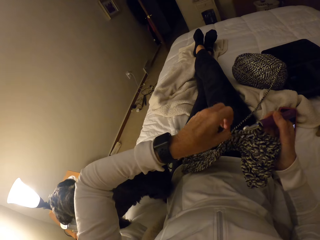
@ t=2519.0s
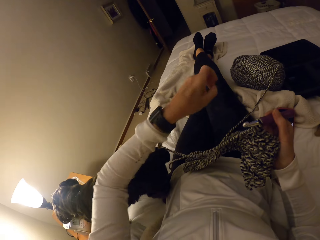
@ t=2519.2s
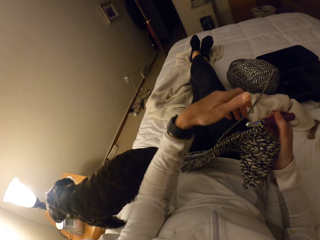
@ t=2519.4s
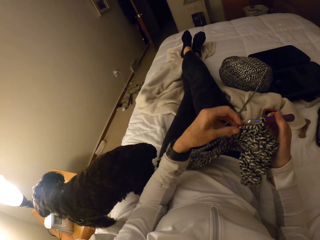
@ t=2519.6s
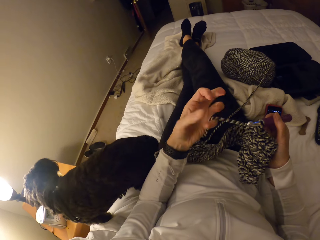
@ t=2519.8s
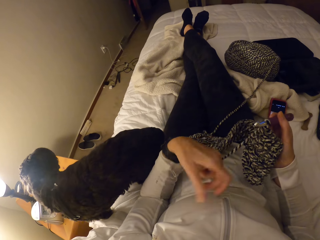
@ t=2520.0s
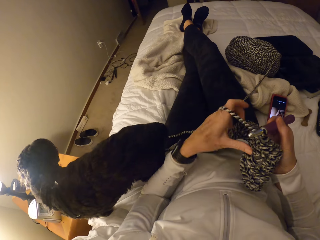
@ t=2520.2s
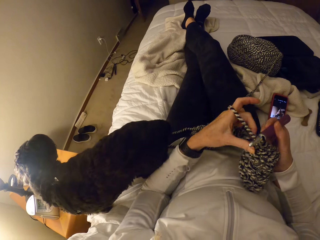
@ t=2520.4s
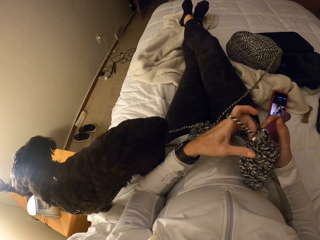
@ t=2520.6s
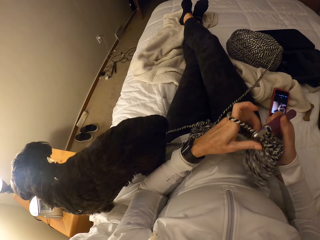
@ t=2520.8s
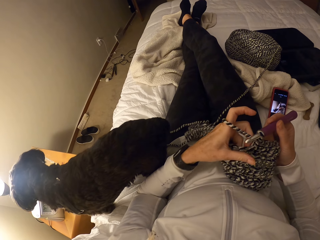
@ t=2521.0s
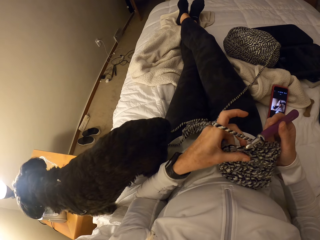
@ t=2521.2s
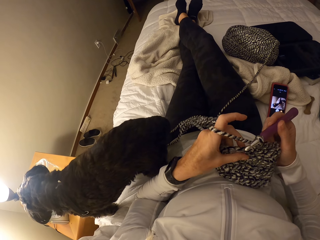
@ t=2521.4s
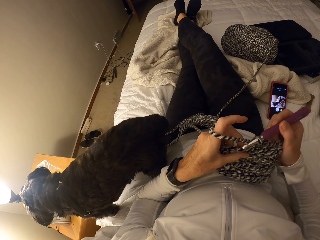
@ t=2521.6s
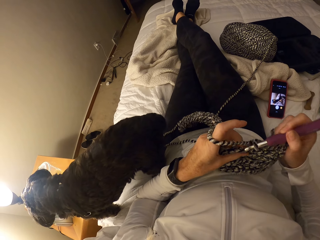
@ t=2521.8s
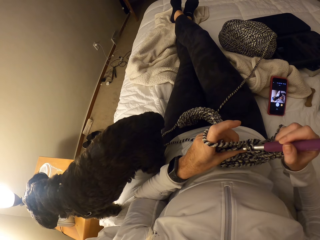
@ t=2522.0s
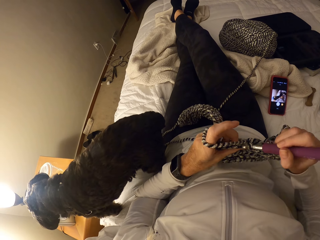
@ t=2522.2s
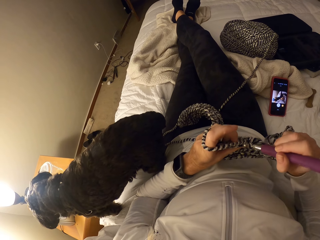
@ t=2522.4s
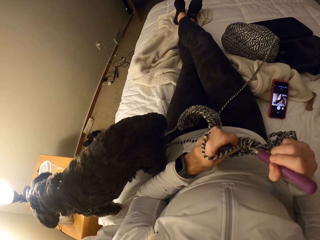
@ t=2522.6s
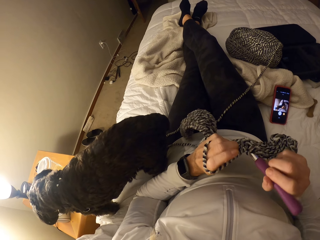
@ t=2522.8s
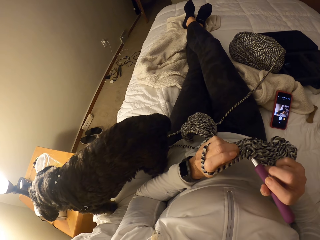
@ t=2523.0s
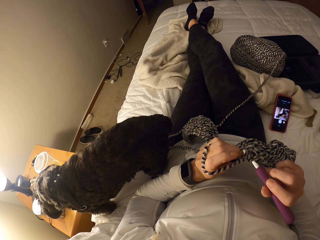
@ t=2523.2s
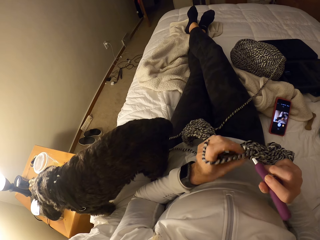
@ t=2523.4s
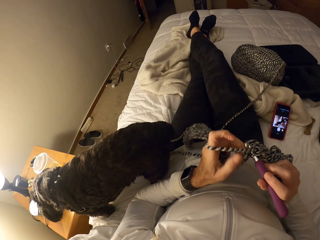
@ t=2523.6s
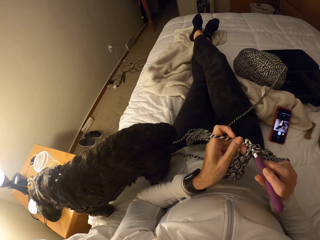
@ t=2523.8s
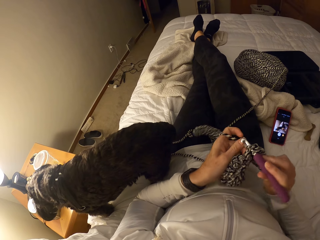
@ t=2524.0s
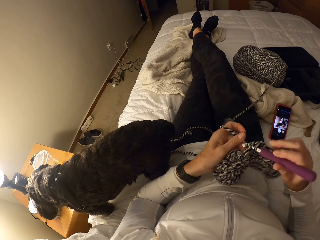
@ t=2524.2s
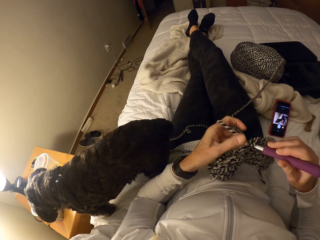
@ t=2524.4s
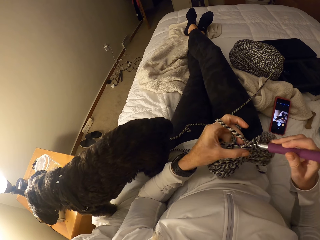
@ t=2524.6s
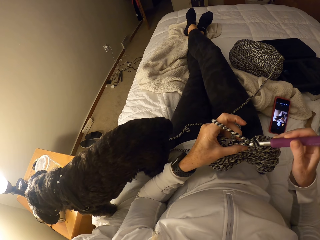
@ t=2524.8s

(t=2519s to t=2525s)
The camera wearer continues to crochet.

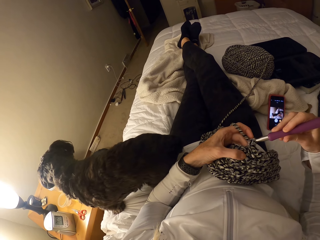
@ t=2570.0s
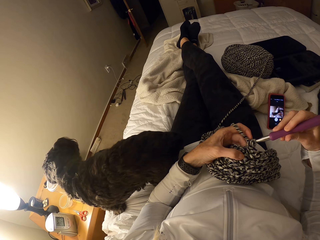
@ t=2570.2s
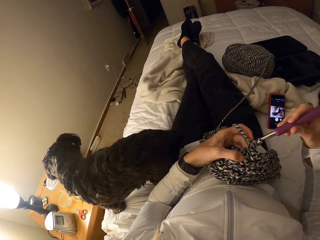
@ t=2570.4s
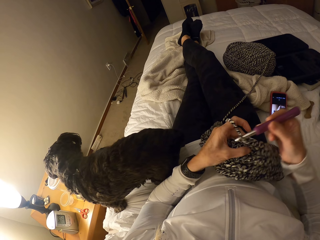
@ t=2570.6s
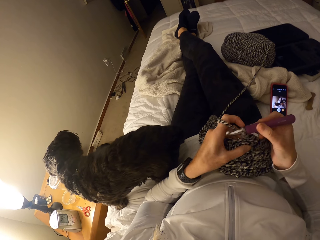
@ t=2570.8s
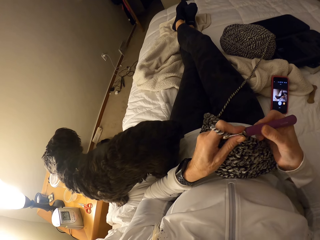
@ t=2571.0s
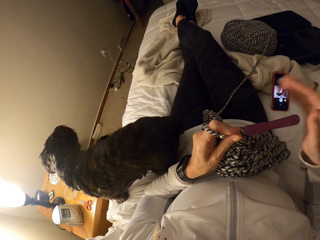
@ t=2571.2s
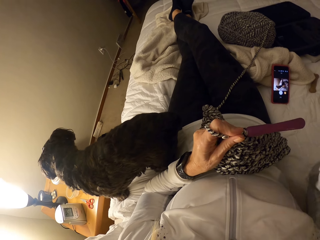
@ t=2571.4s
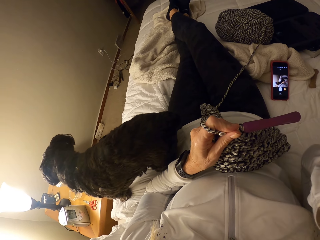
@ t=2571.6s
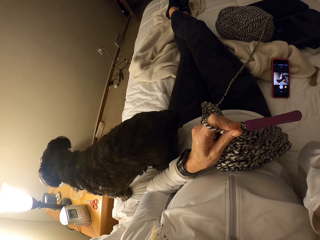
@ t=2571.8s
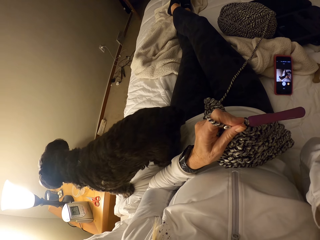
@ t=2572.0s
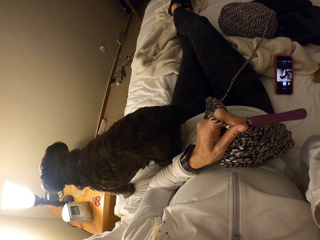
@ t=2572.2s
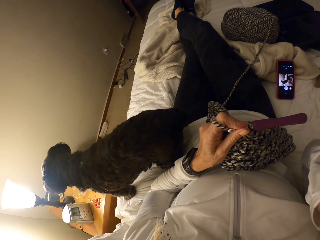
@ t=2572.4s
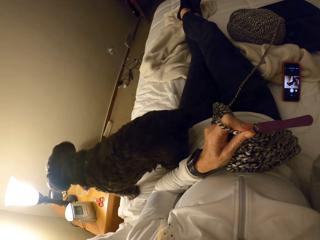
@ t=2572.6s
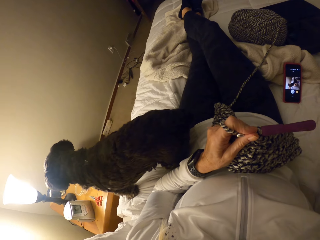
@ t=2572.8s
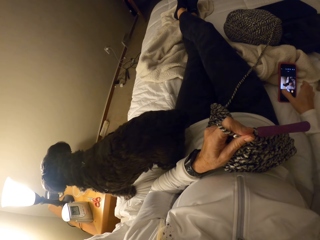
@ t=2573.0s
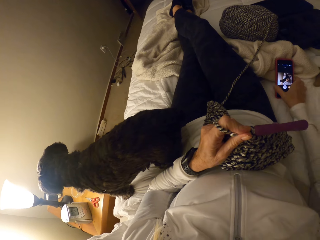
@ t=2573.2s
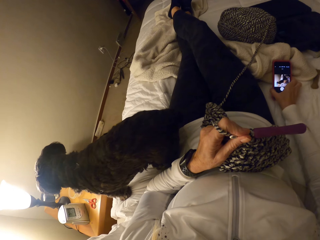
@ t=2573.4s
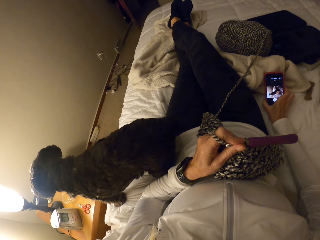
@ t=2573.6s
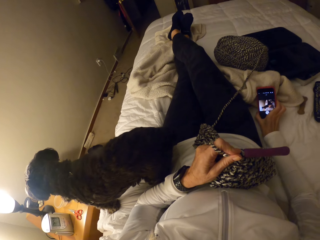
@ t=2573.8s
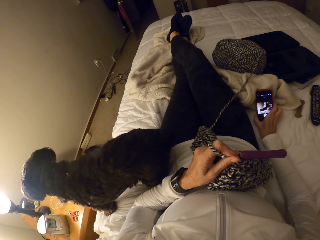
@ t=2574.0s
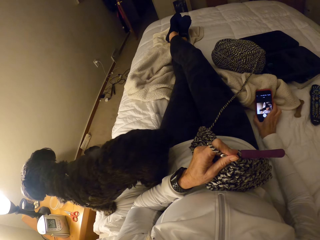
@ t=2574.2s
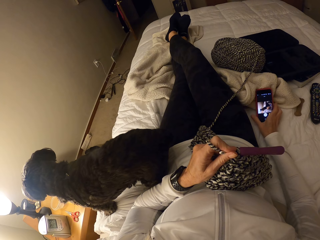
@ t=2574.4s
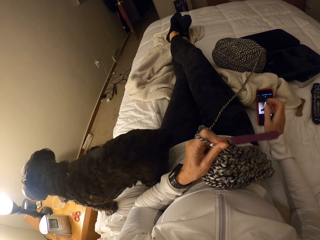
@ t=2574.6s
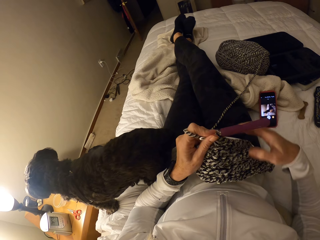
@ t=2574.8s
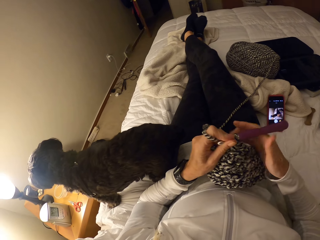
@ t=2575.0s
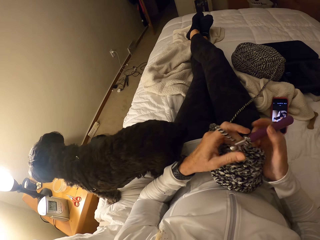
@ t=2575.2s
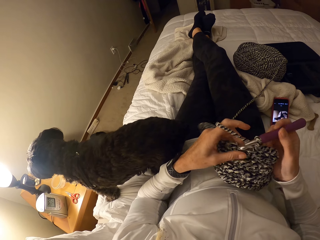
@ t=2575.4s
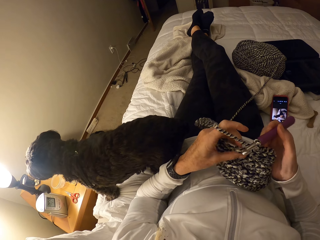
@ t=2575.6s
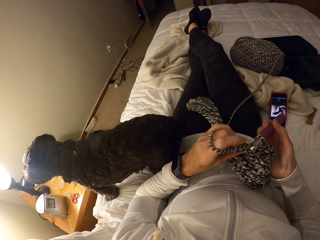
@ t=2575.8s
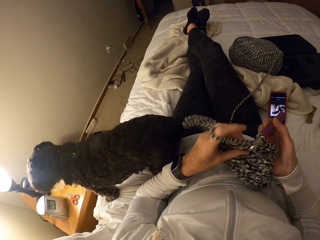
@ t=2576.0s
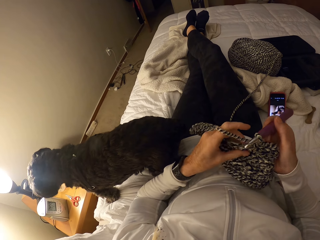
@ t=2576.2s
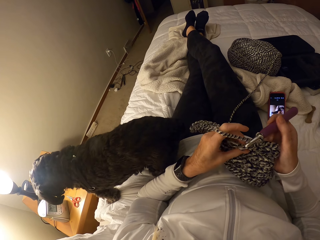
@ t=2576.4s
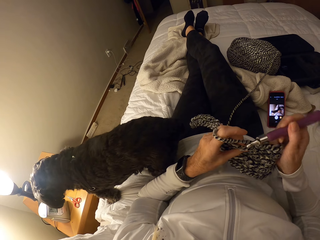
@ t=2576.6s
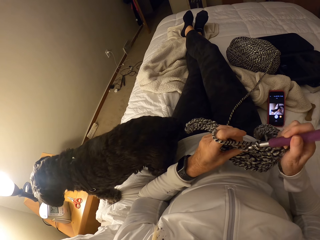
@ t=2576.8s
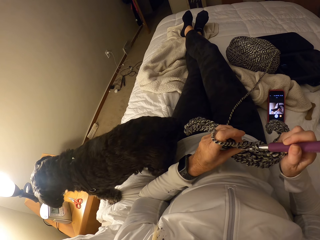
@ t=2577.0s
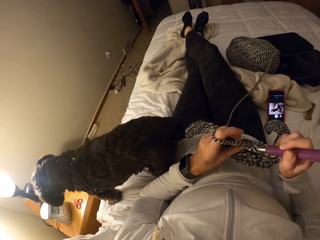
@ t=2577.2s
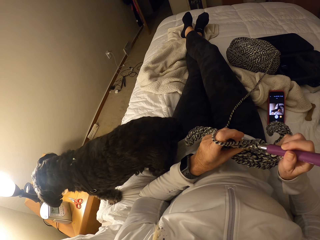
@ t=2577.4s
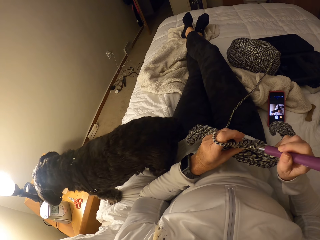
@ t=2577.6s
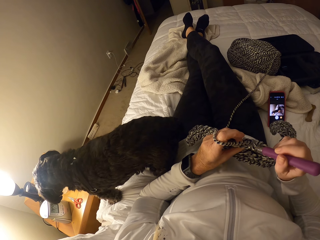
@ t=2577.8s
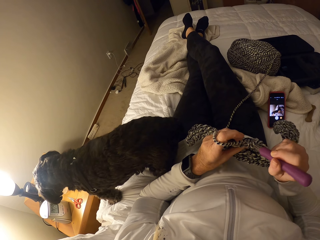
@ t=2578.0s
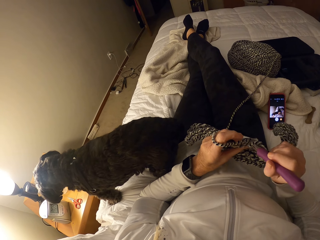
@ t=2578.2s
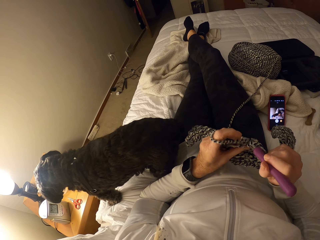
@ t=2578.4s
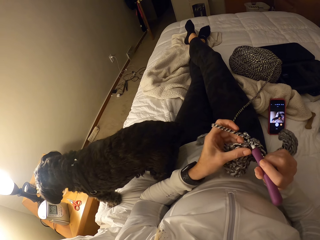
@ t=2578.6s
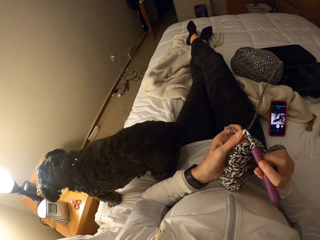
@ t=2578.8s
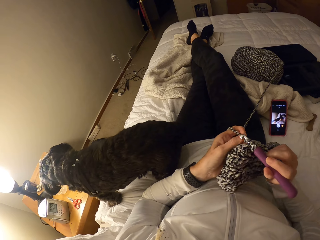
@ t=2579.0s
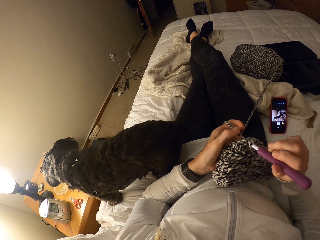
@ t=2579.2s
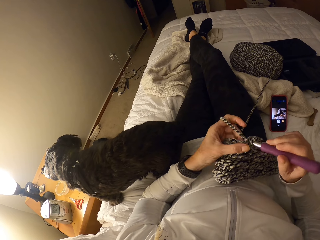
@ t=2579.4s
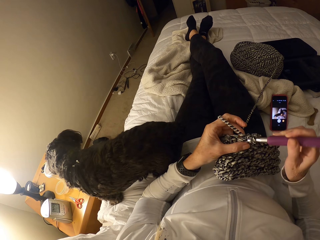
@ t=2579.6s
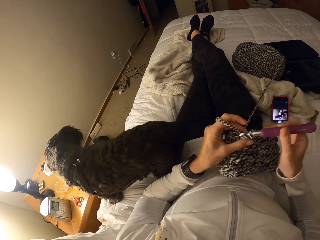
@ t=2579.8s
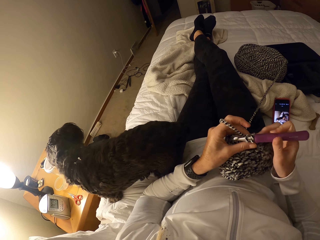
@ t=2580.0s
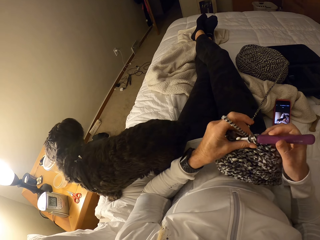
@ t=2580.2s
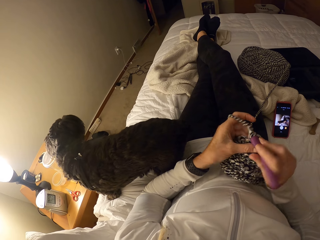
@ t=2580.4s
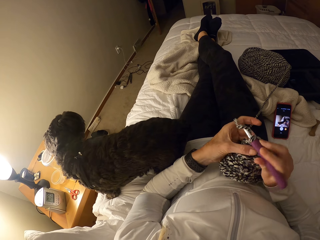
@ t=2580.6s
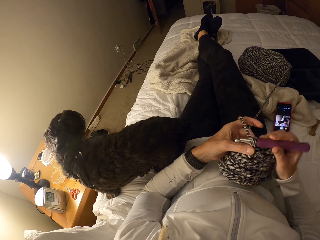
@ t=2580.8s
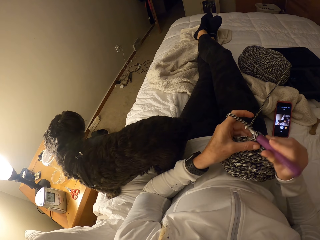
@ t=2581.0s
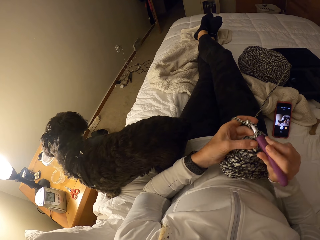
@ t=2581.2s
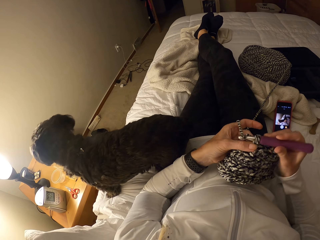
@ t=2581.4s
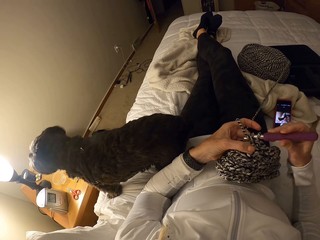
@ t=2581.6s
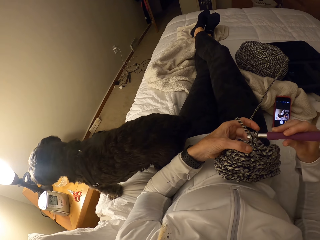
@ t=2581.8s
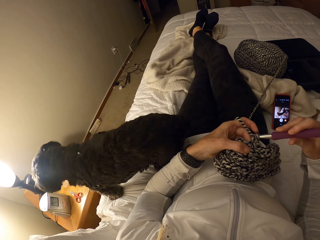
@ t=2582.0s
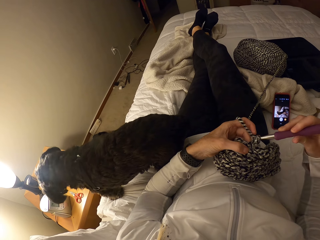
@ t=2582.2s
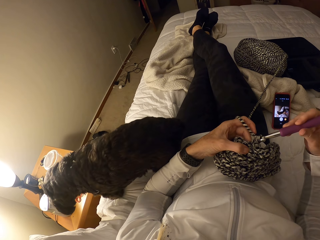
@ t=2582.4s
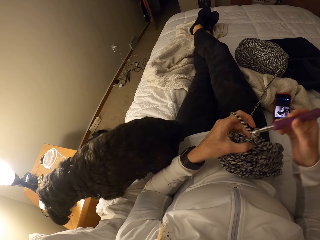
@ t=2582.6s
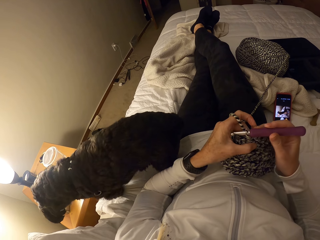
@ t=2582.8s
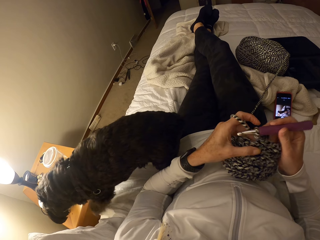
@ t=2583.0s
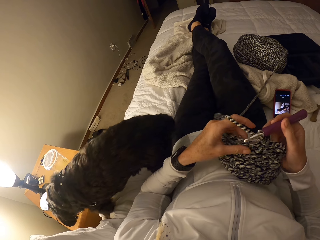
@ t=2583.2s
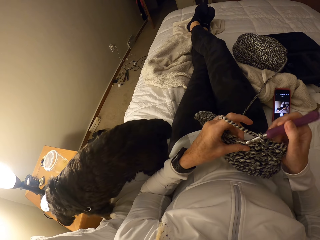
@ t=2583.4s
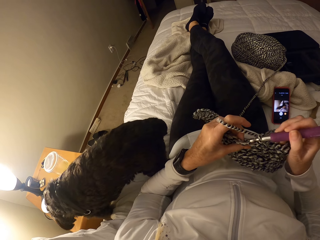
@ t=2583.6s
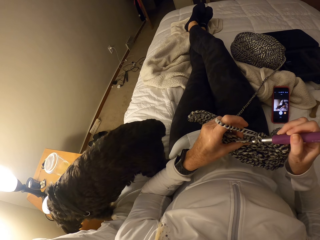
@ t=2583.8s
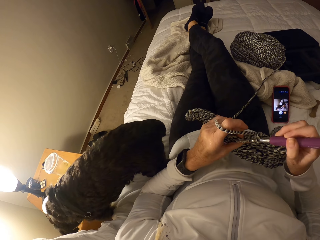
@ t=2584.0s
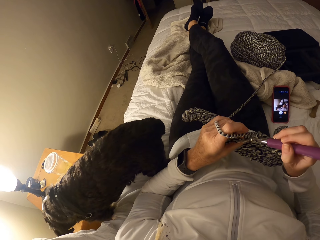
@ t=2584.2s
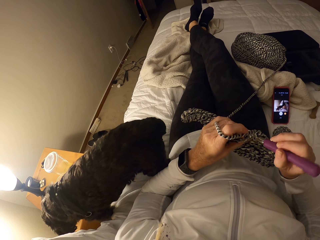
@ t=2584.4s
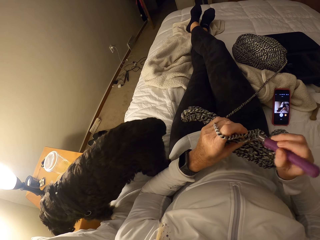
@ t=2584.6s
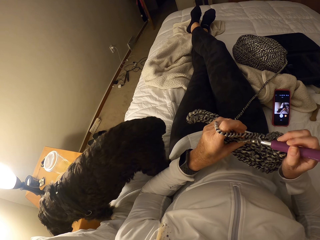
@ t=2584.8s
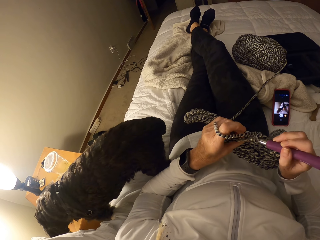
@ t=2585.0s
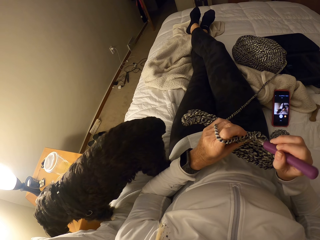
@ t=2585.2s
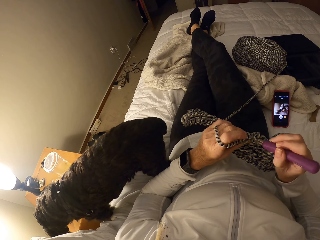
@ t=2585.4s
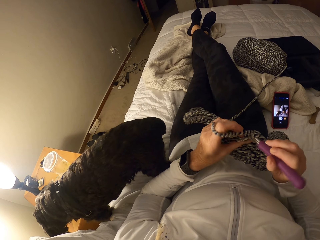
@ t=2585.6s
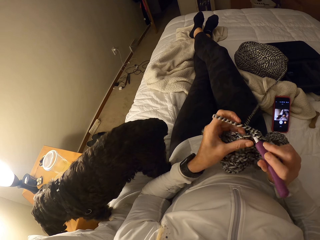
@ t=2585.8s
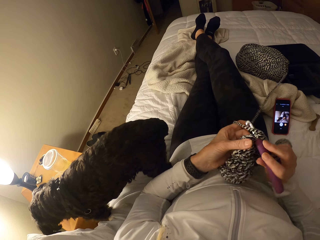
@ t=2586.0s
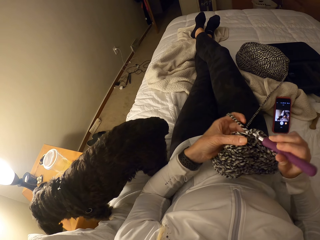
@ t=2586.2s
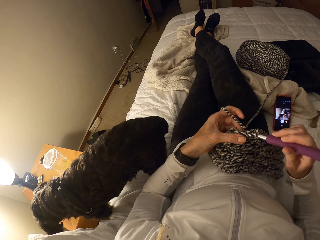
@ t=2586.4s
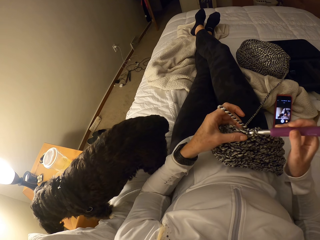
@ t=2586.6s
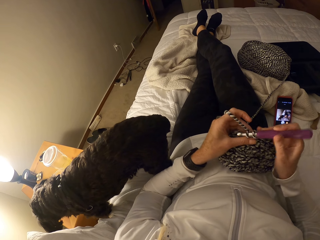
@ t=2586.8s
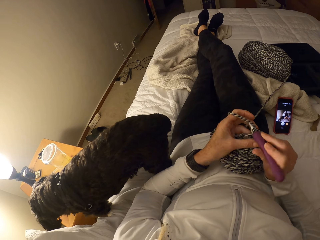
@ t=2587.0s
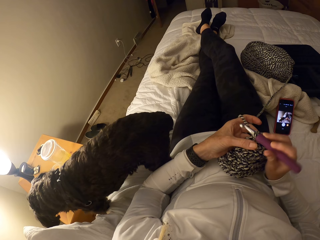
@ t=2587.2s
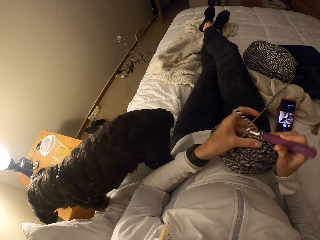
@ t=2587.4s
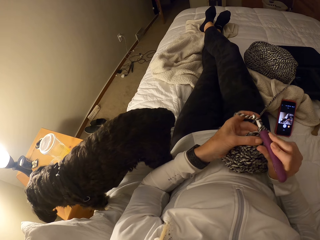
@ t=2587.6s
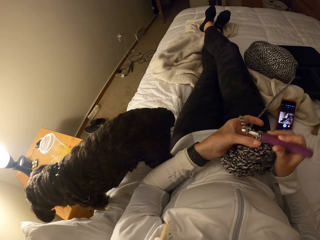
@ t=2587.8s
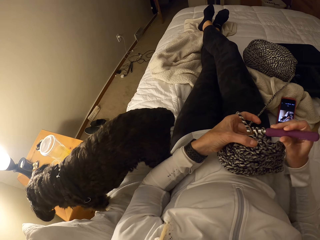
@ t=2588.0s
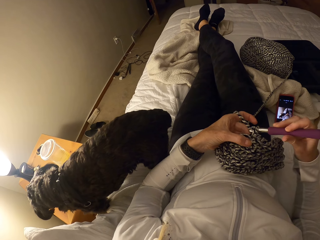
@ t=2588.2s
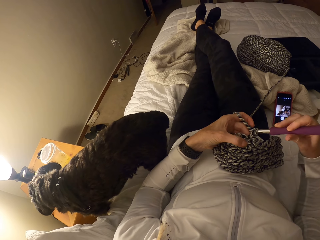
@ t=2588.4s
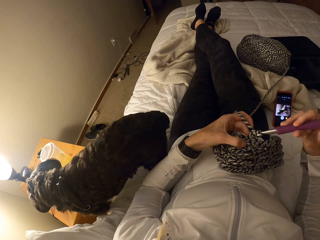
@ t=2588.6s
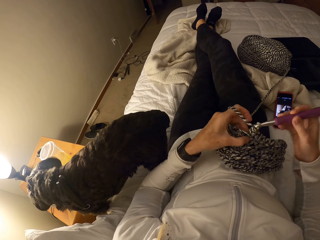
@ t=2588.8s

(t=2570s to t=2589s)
The camera wearer presses the phone on the bed. They continue to crochet.
